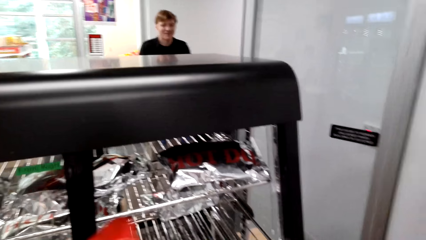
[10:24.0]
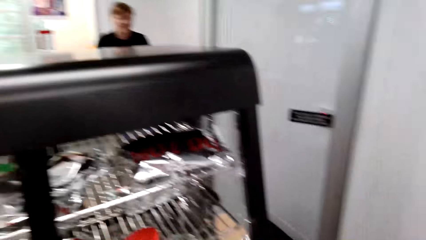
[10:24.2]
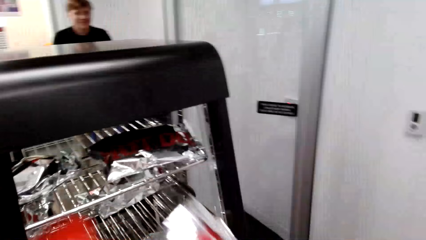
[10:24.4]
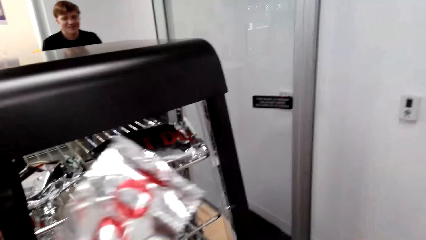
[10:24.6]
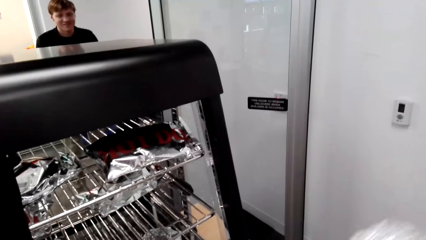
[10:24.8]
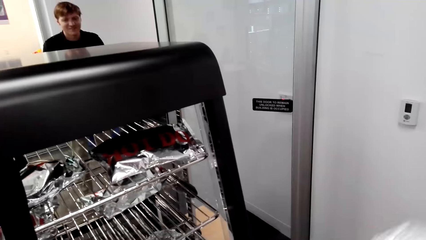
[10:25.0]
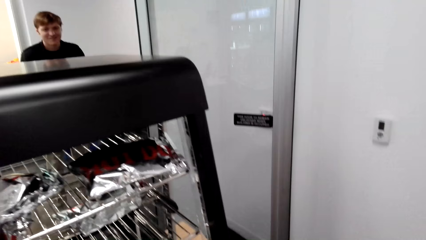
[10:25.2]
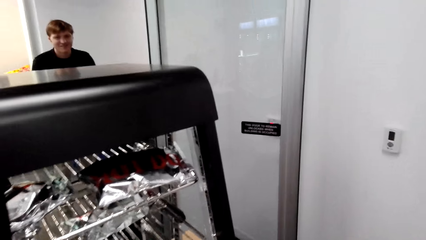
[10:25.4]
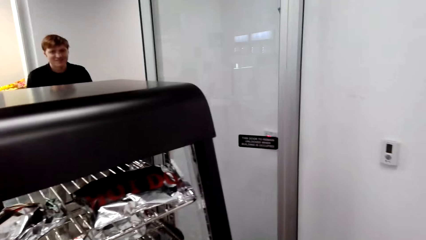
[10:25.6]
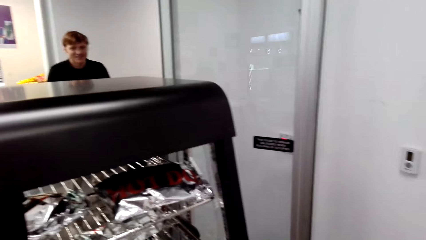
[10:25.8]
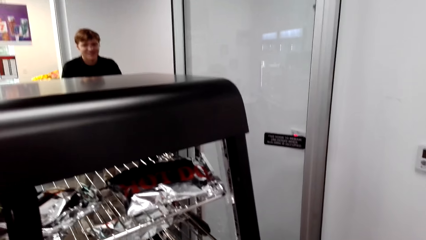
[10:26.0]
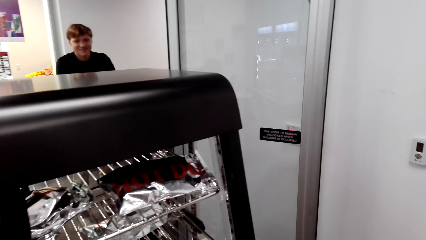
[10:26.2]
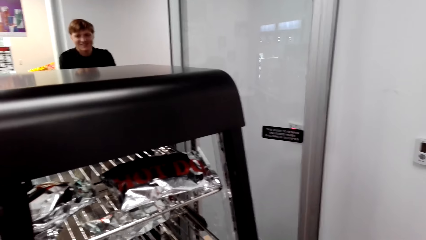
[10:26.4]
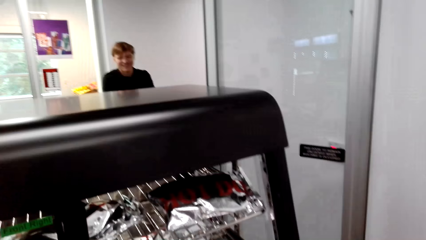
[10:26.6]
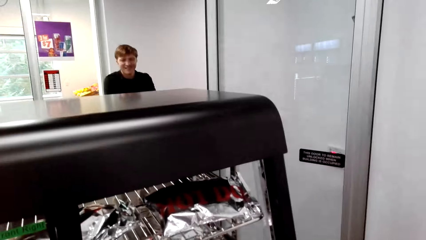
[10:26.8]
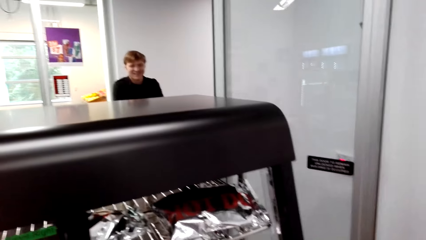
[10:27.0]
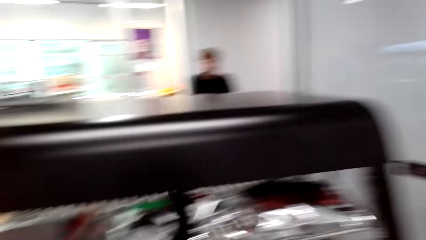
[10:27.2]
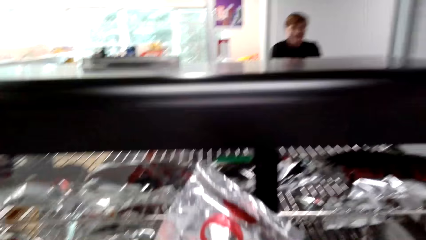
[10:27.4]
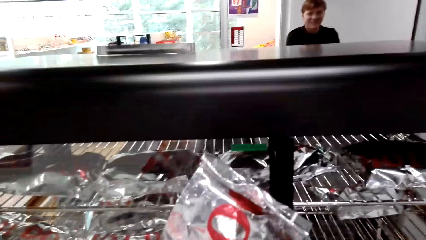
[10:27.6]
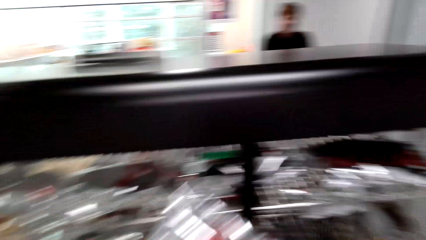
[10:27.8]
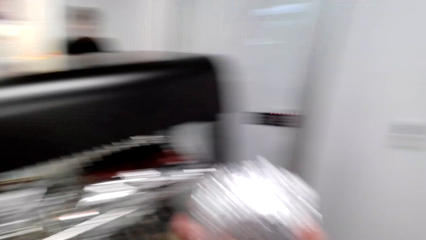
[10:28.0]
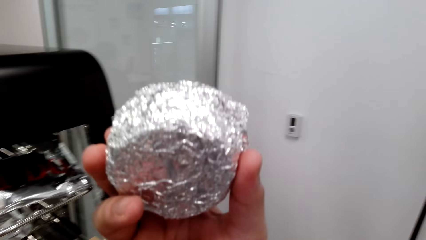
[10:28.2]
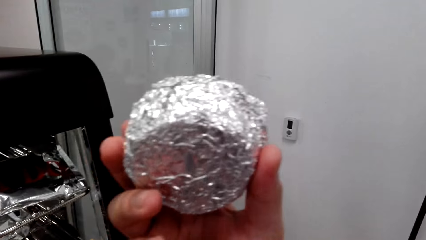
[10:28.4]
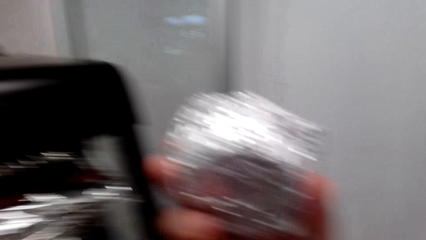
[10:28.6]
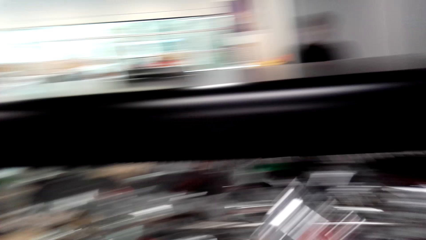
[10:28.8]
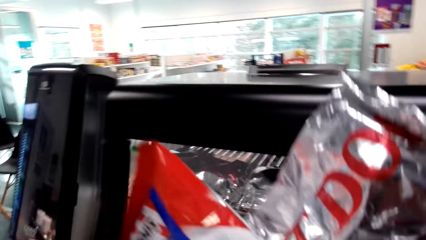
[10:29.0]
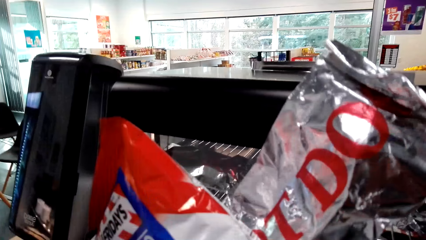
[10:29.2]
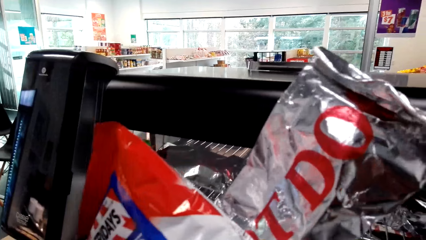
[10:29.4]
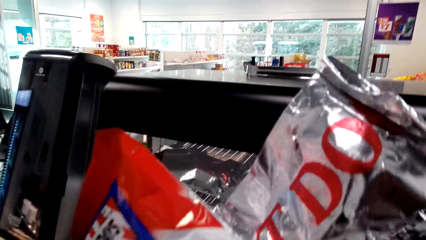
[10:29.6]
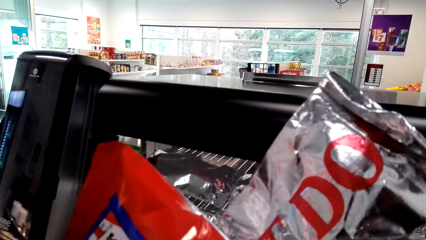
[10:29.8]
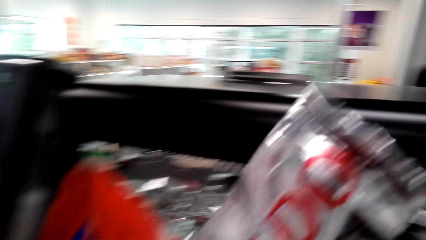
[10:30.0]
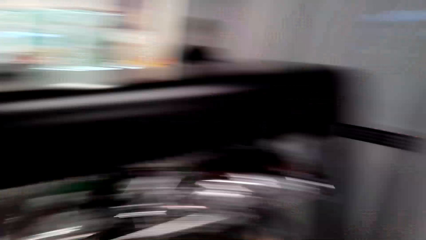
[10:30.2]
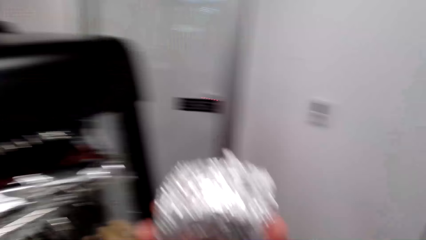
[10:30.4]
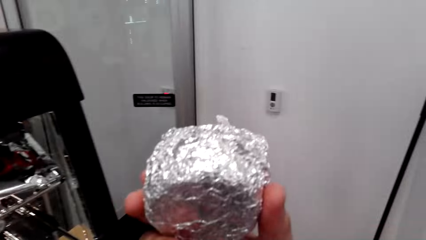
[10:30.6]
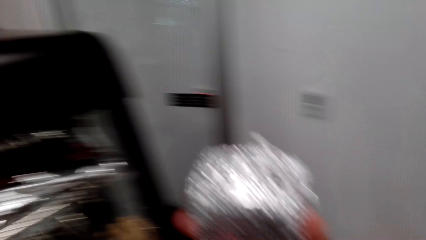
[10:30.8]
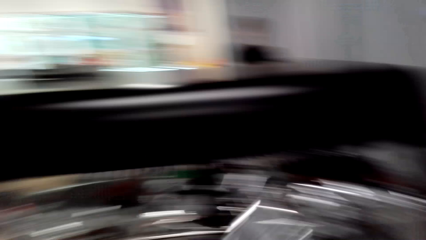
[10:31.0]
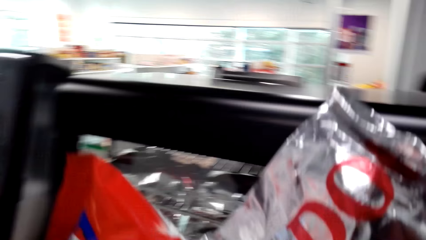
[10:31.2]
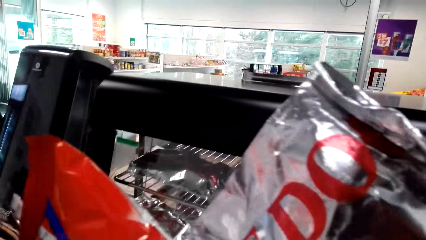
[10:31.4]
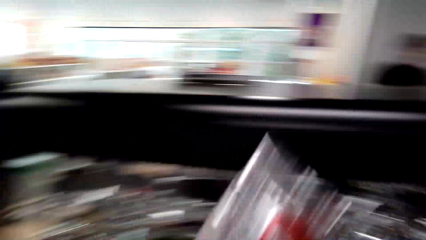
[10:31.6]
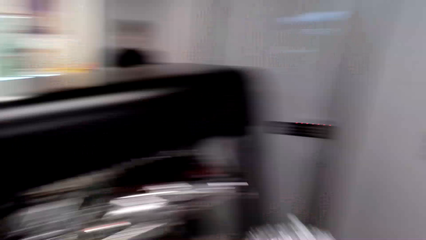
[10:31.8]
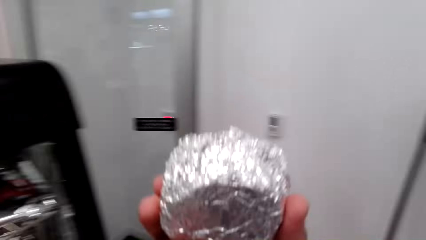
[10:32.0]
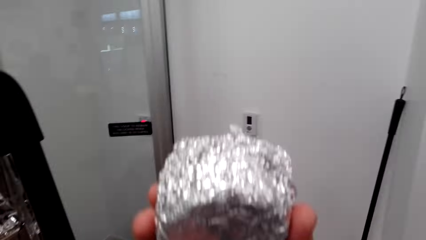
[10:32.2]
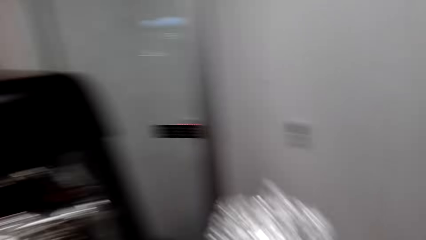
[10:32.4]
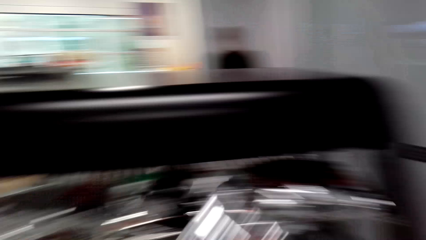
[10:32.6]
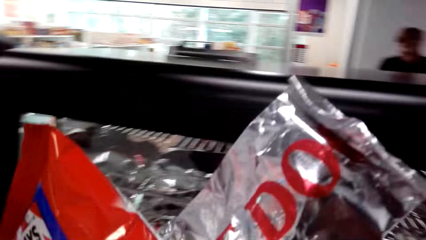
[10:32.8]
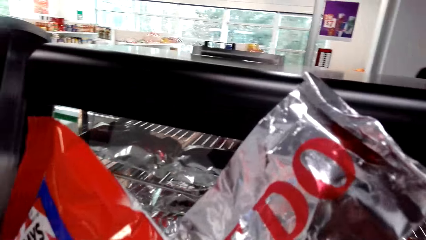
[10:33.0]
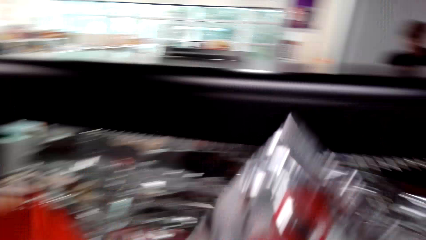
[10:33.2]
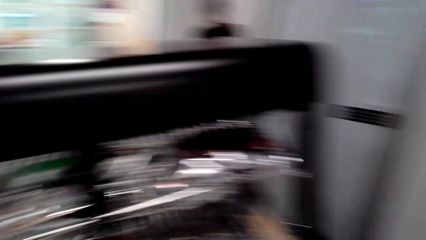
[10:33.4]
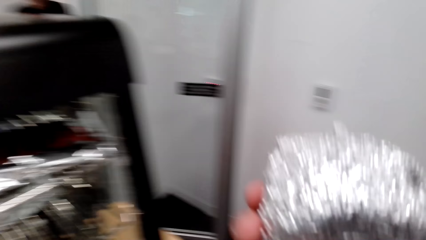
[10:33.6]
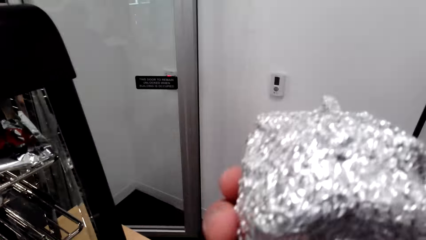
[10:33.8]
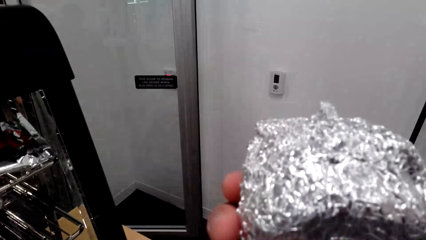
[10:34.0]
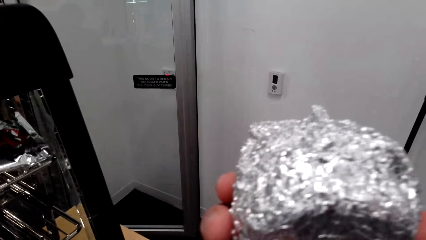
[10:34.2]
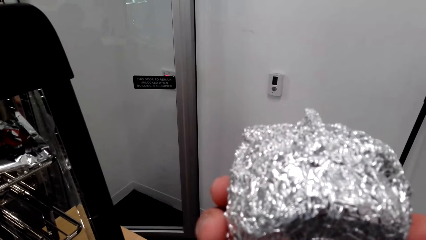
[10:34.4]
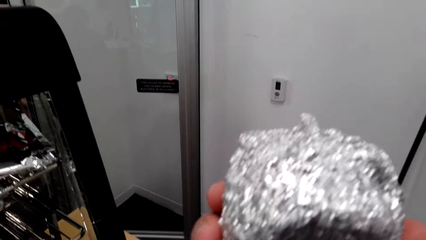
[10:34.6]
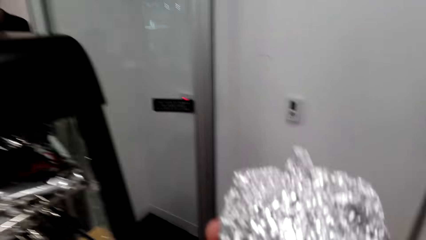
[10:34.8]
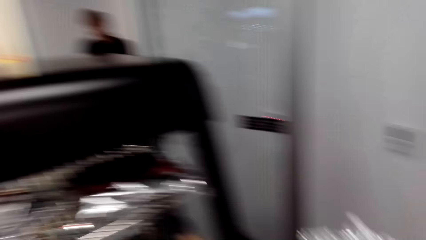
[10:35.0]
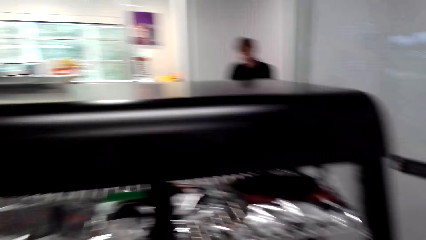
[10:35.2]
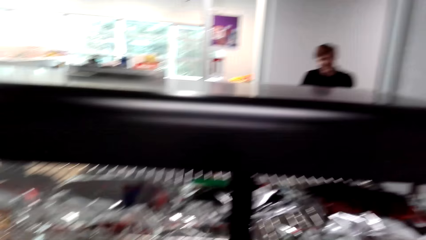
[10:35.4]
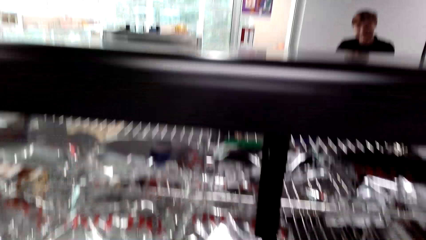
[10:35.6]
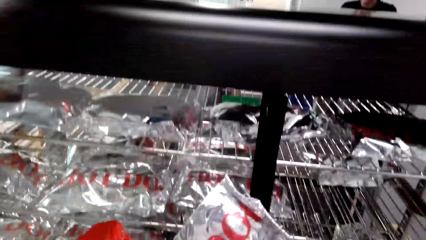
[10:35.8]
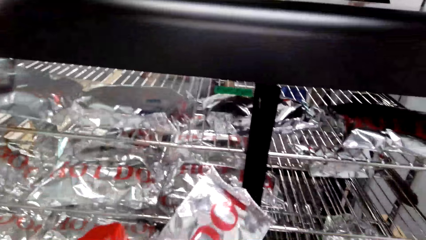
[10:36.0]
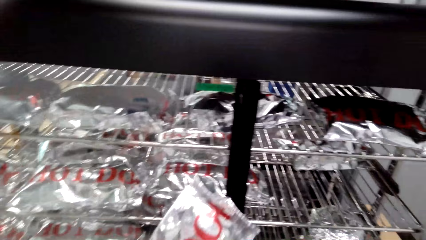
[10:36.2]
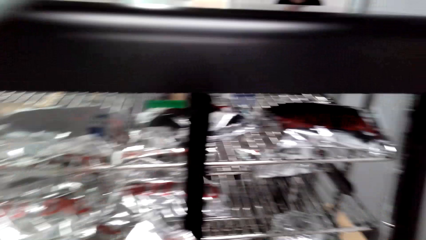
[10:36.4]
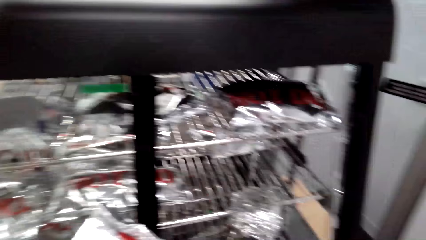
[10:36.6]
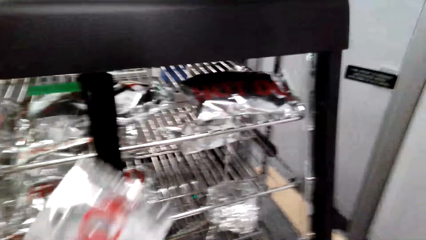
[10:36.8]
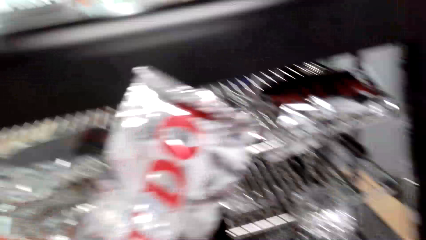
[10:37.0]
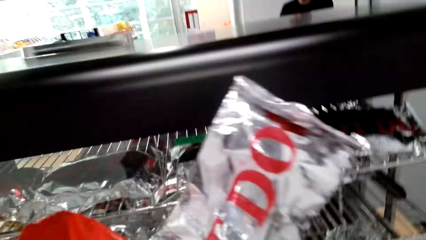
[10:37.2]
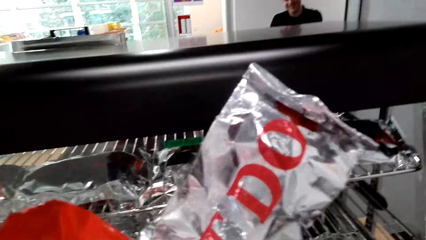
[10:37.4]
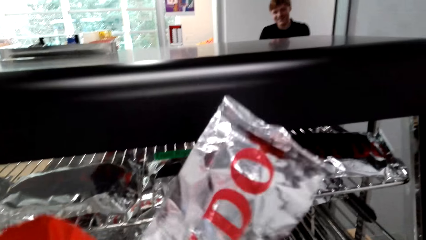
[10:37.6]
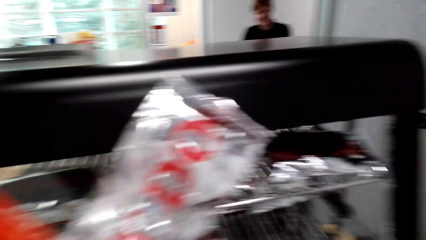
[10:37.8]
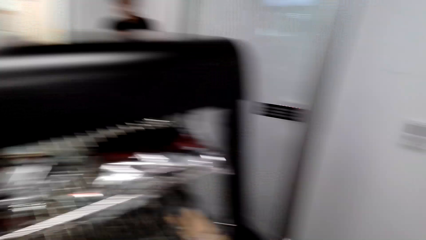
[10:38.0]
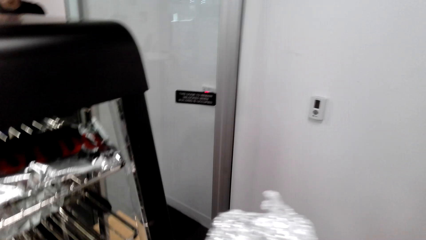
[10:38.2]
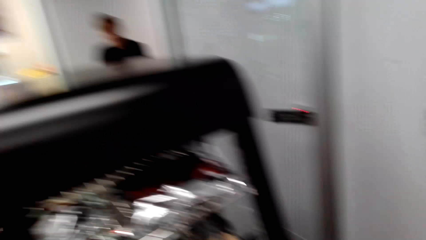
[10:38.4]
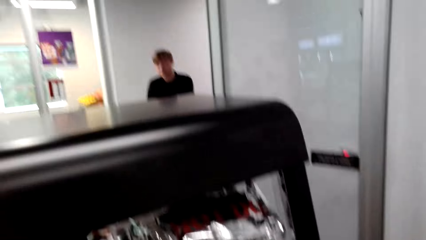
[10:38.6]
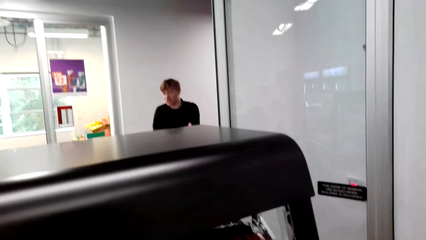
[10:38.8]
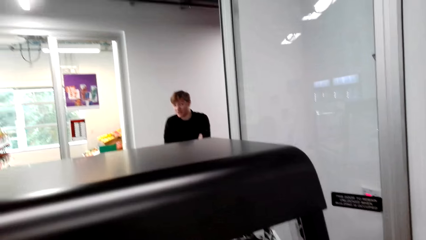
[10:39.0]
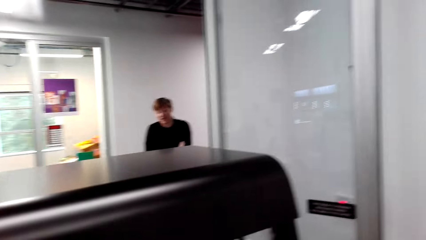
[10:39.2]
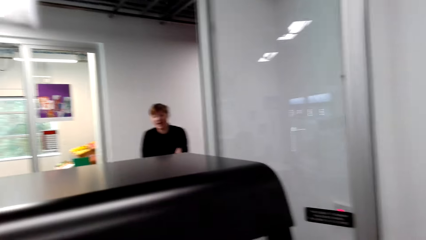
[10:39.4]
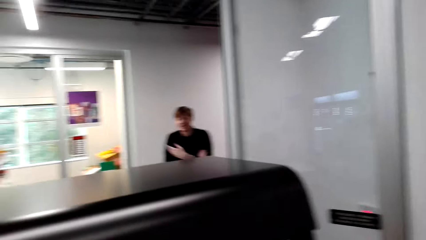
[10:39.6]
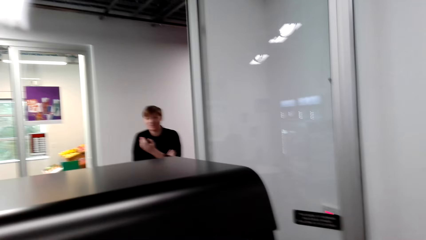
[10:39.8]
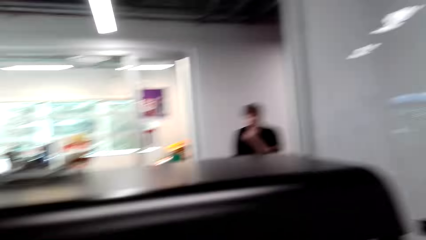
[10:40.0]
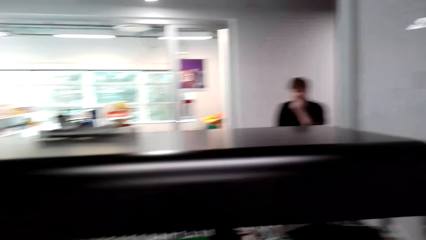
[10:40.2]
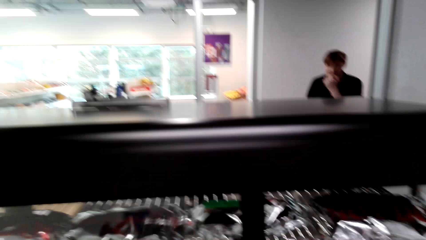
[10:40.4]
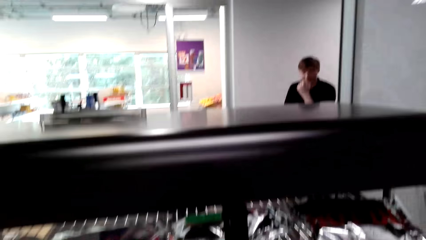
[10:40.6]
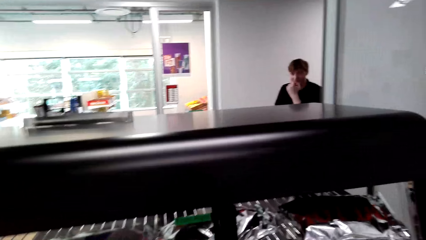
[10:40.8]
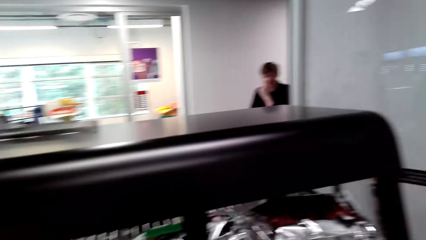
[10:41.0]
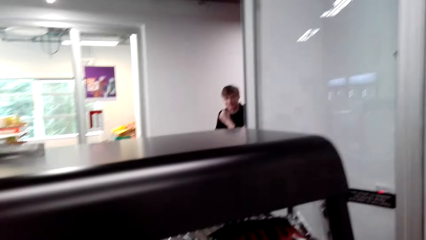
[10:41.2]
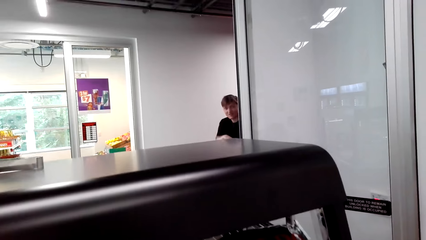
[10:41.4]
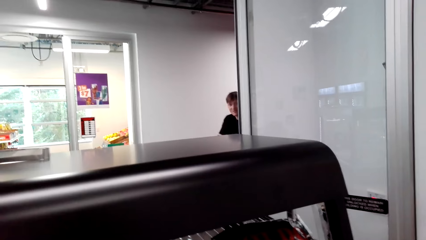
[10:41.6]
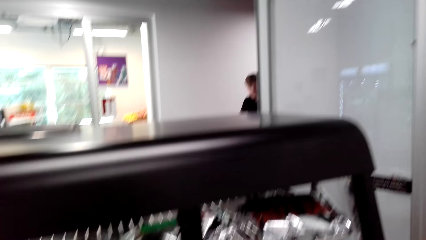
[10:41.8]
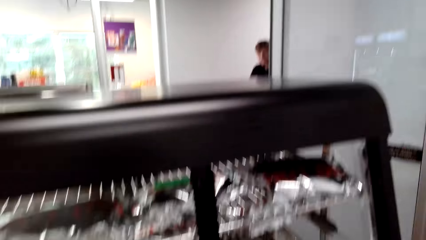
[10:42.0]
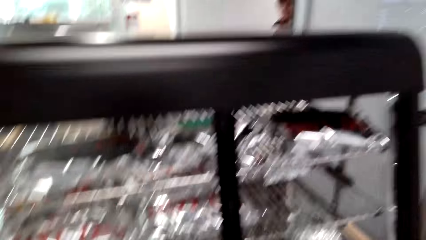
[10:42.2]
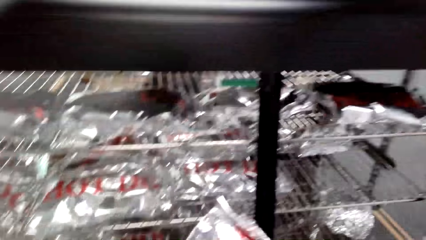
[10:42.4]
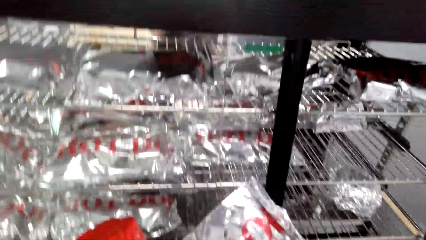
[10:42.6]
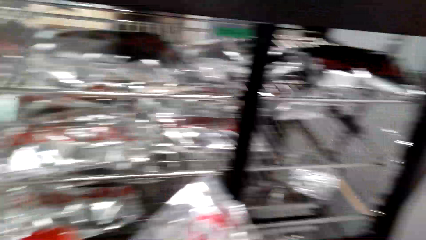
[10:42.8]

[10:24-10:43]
The camera wearer returns something in the grill. They carry something up. They converse with a man. They carry something up. They converse with the man.
